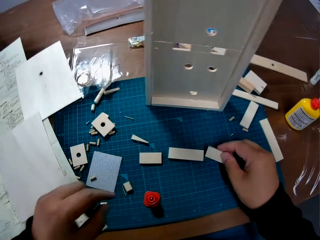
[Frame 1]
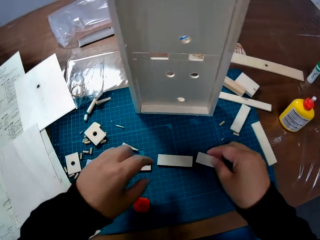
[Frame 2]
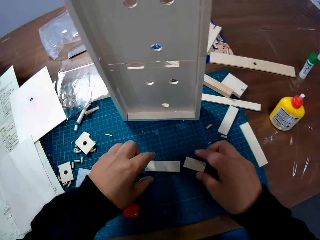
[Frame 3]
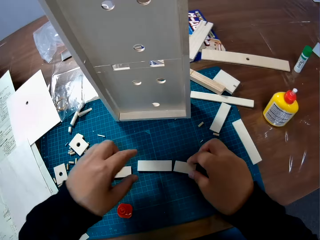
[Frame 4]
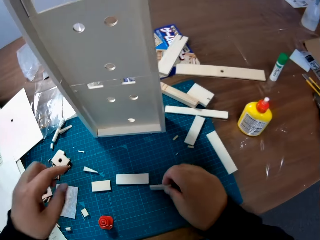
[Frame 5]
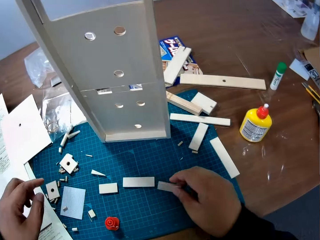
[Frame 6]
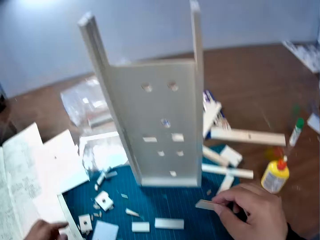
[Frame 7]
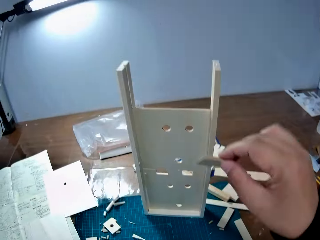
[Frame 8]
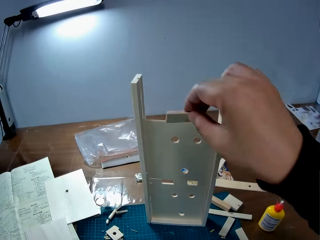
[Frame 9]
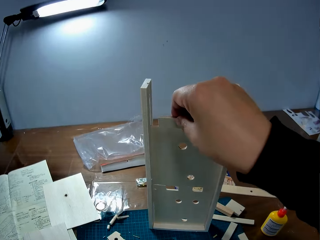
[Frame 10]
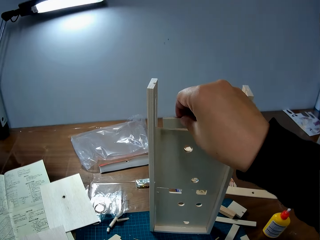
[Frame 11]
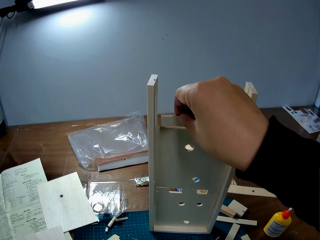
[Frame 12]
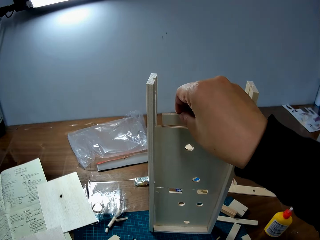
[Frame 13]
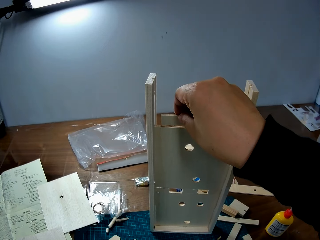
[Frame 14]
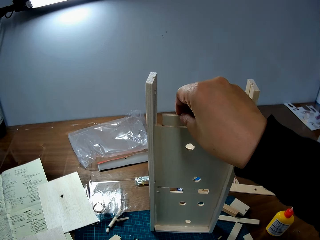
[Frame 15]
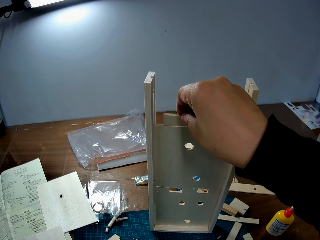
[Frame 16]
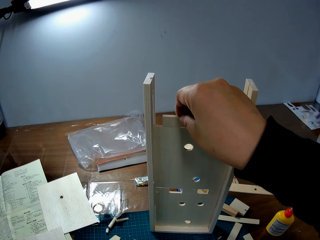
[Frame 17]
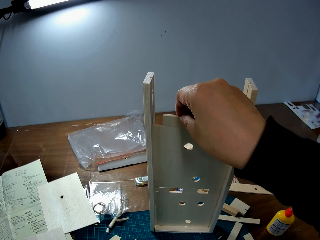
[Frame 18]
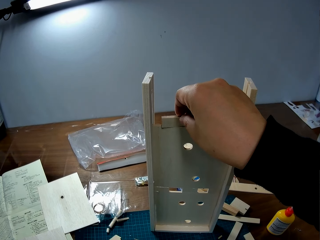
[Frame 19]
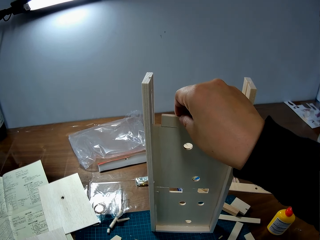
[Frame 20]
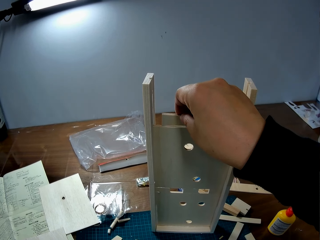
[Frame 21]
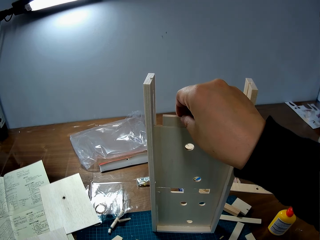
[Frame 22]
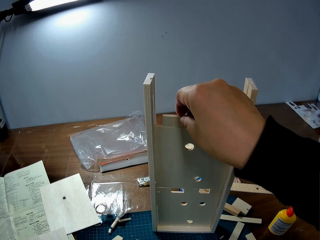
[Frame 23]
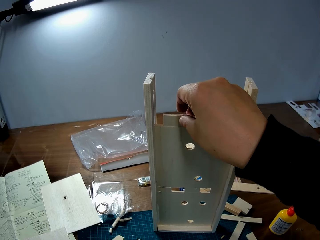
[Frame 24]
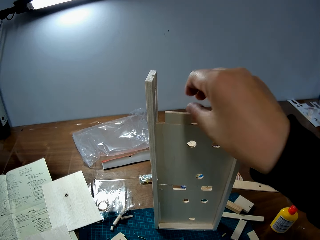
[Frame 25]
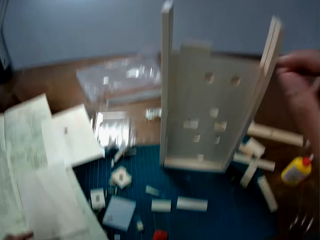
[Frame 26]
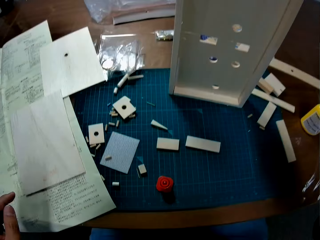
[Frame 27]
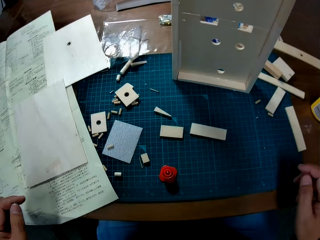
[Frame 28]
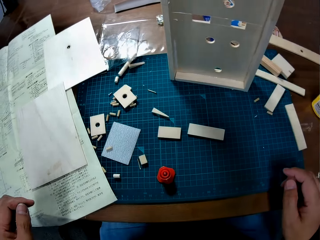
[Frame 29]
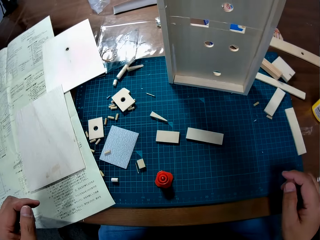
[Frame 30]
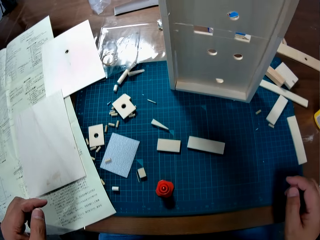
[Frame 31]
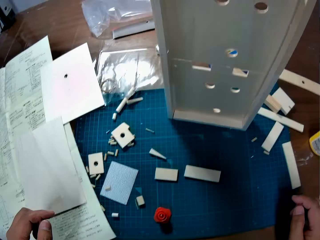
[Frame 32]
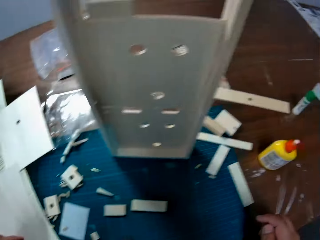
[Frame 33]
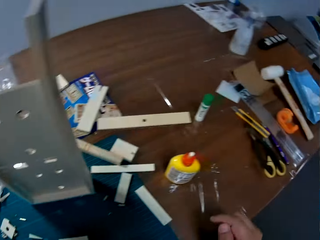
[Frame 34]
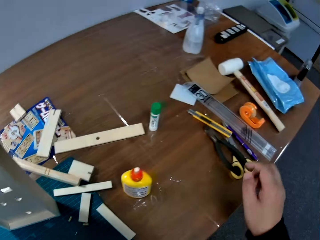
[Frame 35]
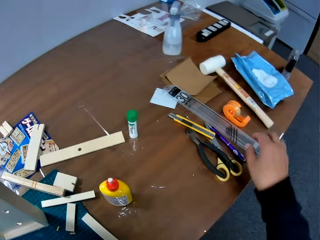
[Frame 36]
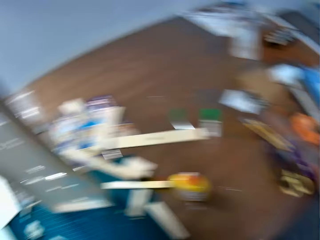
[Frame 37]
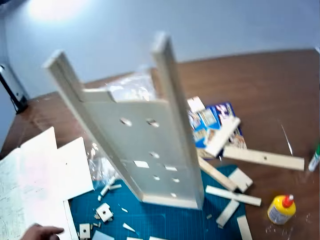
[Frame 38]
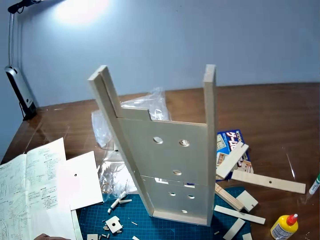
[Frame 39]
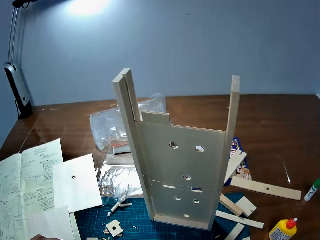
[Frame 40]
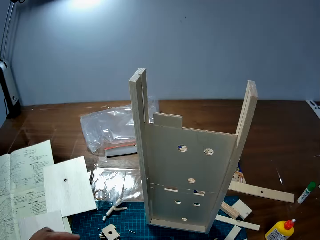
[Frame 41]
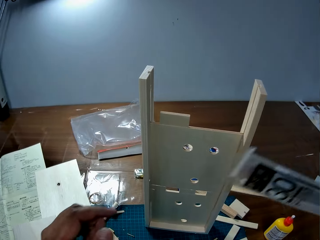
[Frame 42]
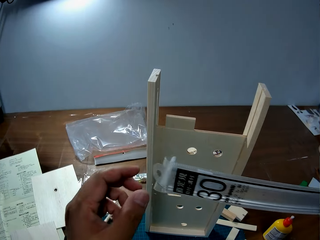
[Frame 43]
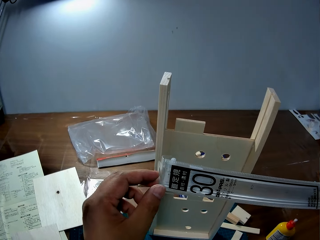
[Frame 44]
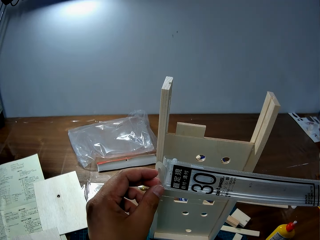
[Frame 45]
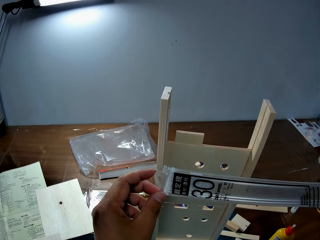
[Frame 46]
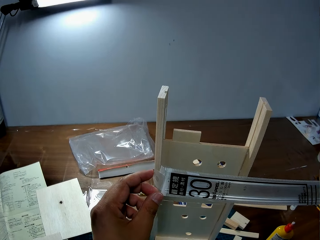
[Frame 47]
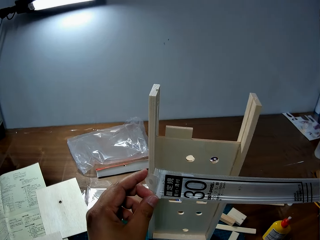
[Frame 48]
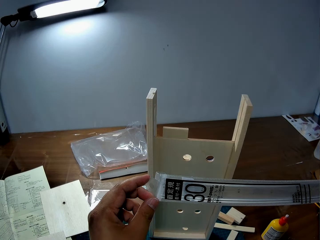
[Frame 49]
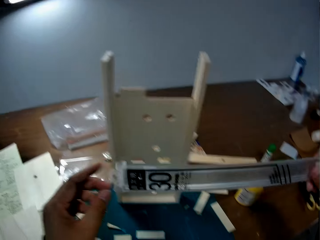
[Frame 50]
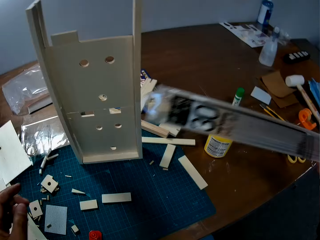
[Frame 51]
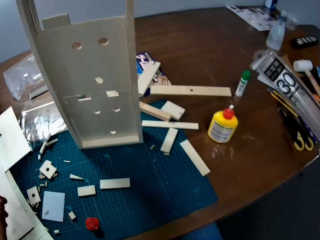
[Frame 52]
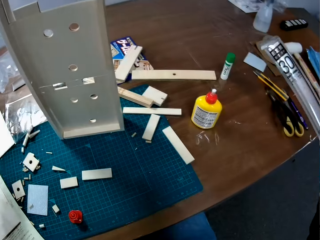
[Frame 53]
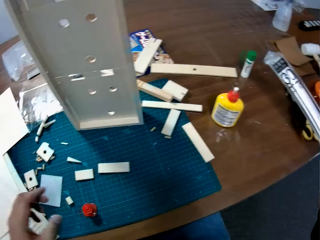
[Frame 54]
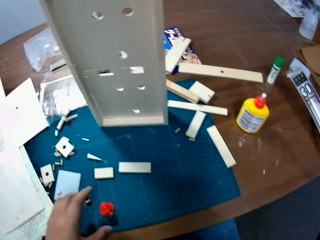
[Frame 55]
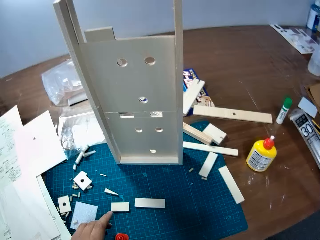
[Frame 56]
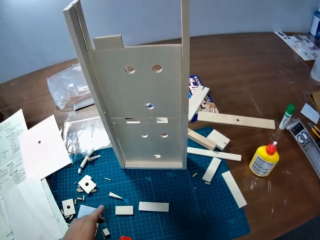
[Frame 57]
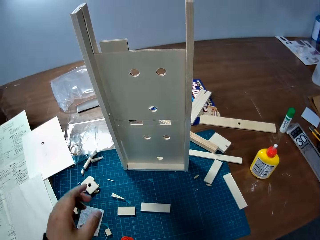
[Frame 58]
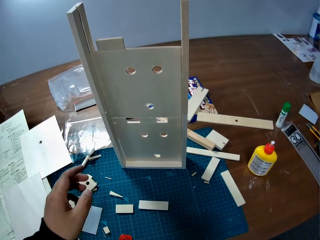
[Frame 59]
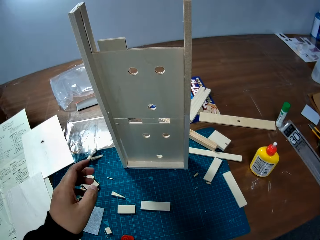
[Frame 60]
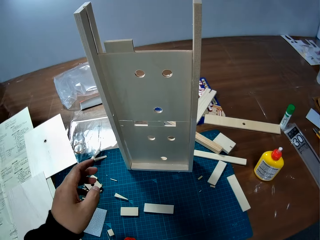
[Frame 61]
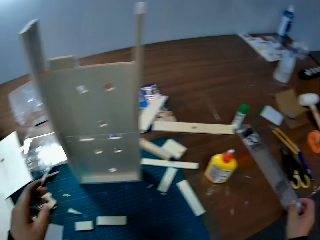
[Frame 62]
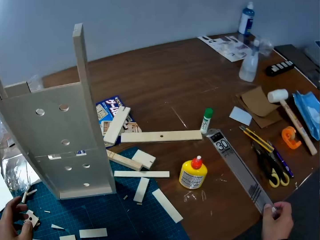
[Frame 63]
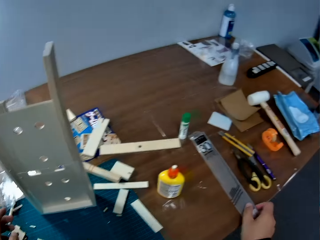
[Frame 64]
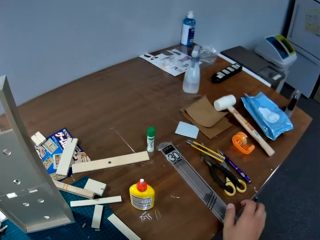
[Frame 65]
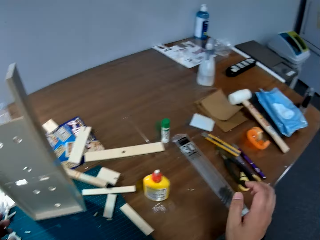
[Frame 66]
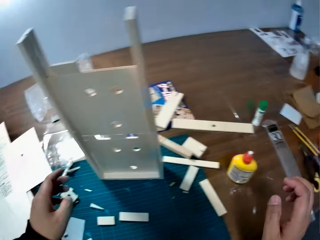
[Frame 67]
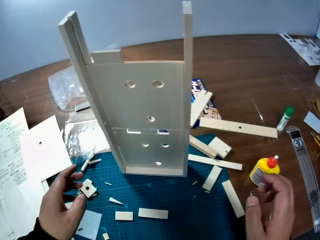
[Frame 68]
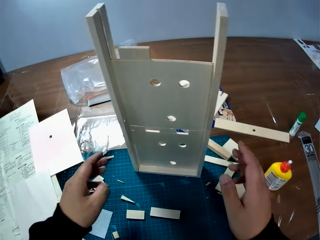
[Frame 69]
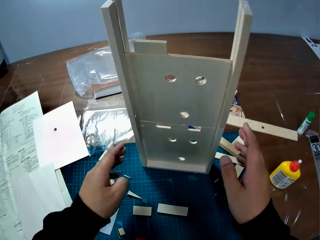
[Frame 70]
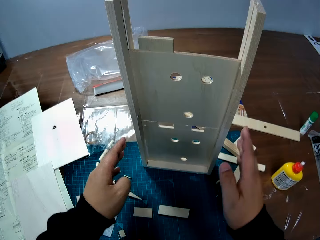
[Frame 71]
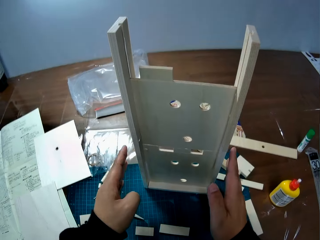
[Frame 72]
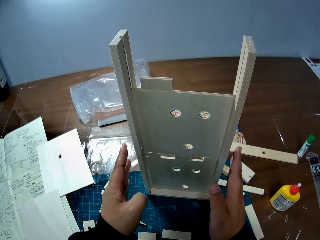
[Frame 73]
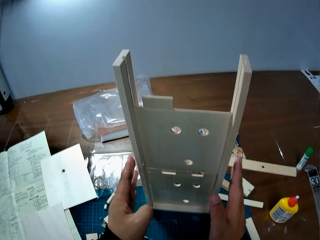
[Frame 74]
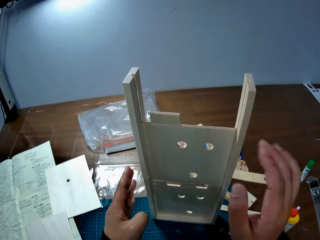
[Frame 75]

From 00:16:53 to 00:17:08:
The camera wearer drops something on the table. He picks up a piece of wood from the table with his right hand. He drops the piece of wood on the wooden mechanical model. He picks up a ruler from the table with his right hand. He holds the ruler with both his hands. He measures something. He drops the ruler on the table.

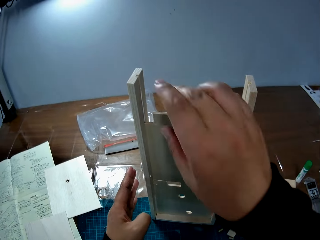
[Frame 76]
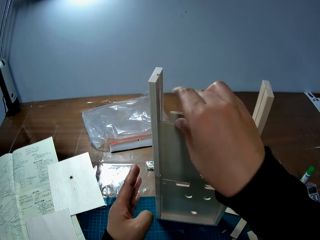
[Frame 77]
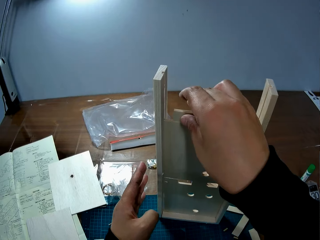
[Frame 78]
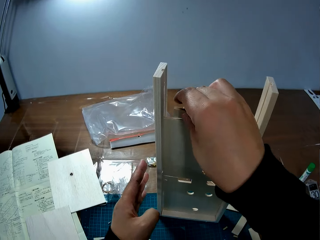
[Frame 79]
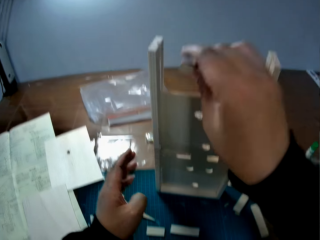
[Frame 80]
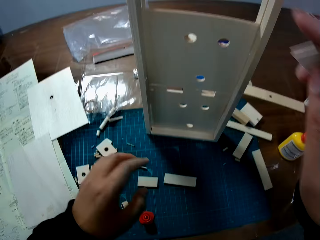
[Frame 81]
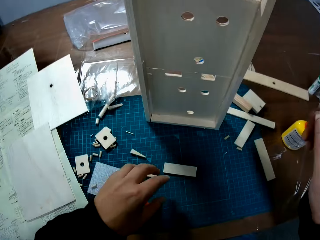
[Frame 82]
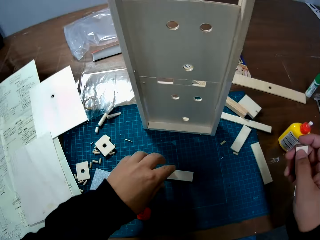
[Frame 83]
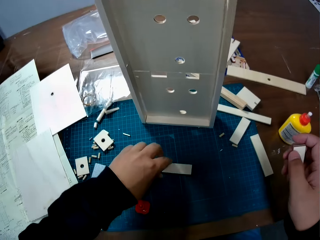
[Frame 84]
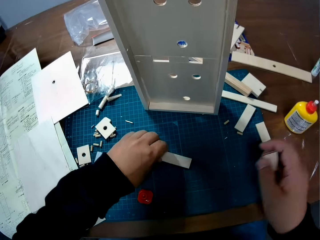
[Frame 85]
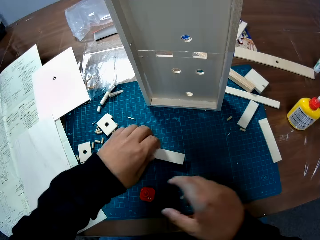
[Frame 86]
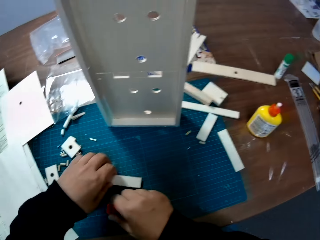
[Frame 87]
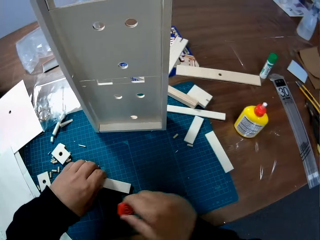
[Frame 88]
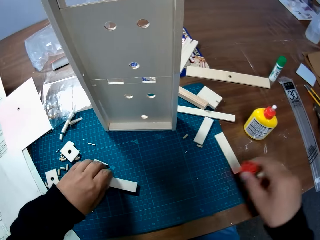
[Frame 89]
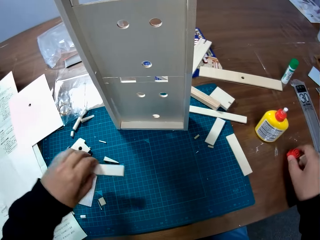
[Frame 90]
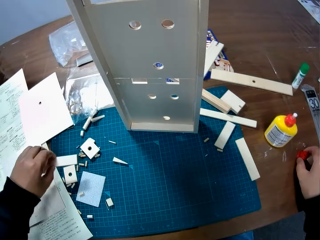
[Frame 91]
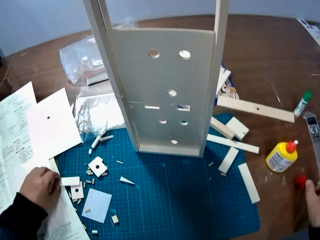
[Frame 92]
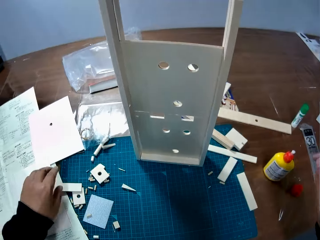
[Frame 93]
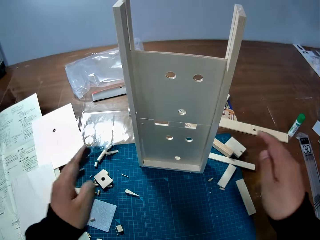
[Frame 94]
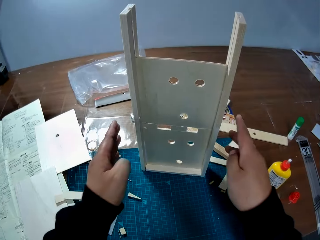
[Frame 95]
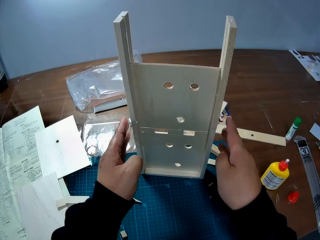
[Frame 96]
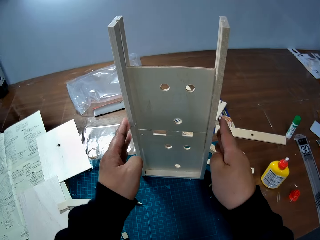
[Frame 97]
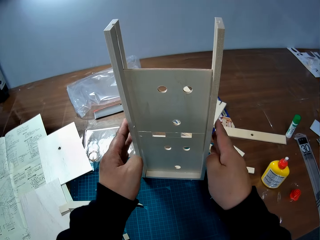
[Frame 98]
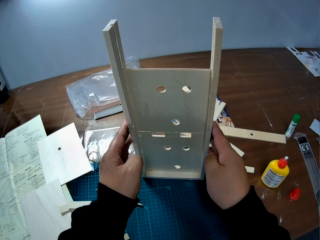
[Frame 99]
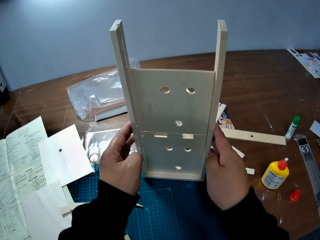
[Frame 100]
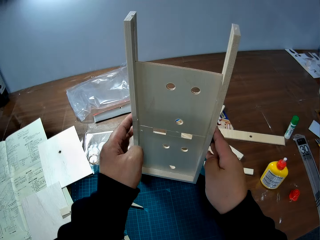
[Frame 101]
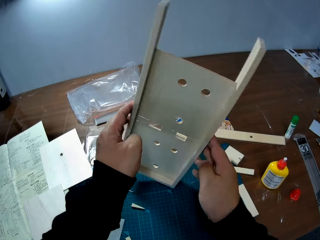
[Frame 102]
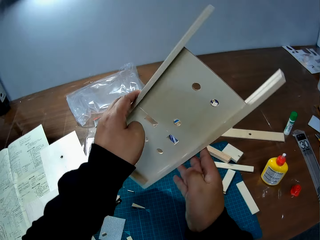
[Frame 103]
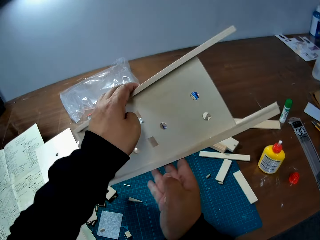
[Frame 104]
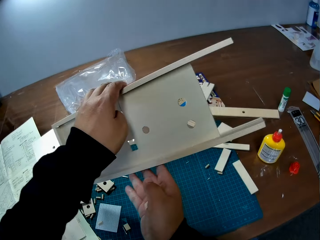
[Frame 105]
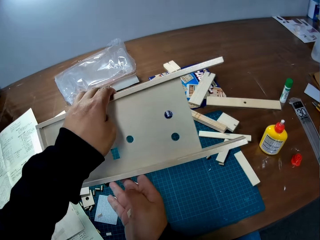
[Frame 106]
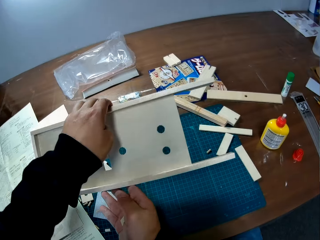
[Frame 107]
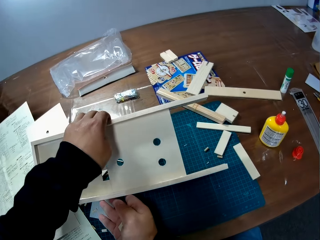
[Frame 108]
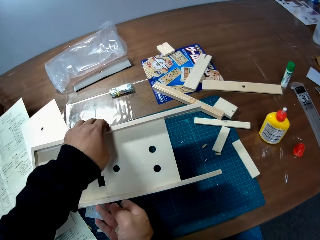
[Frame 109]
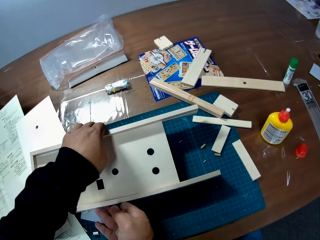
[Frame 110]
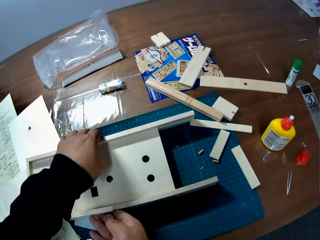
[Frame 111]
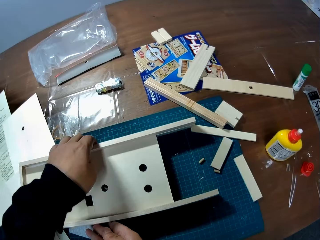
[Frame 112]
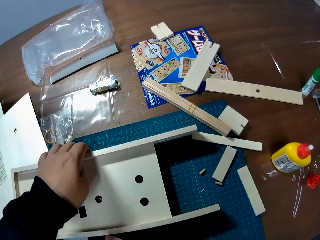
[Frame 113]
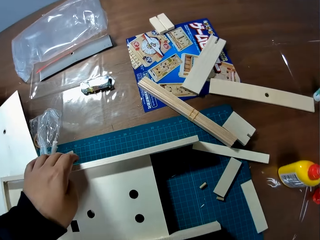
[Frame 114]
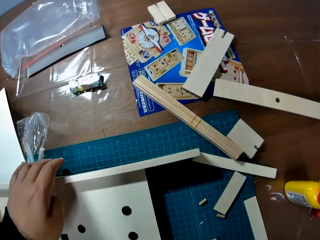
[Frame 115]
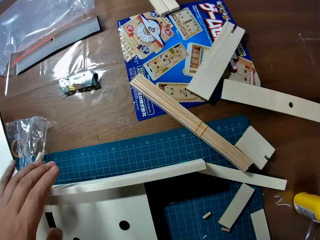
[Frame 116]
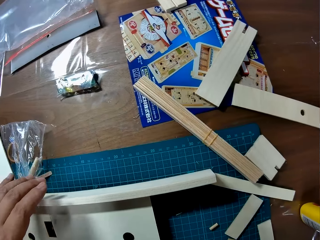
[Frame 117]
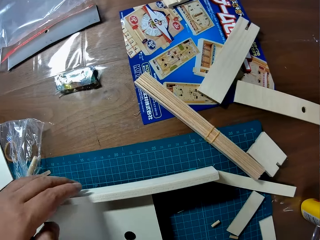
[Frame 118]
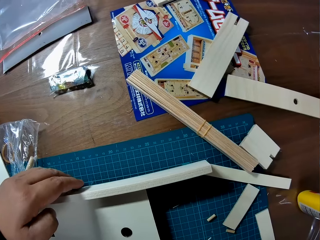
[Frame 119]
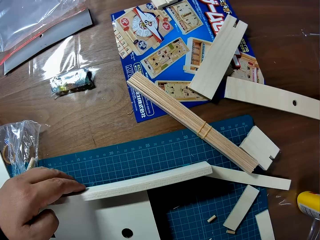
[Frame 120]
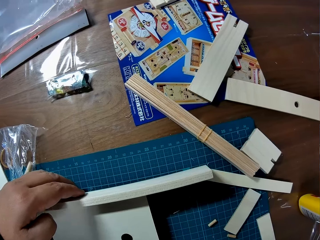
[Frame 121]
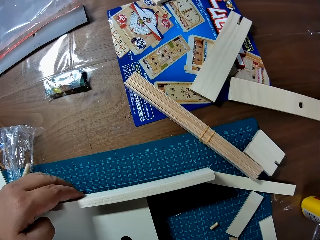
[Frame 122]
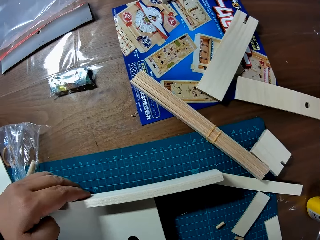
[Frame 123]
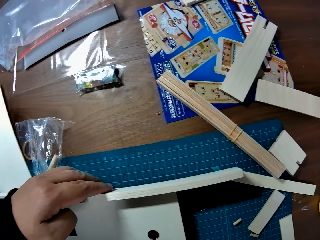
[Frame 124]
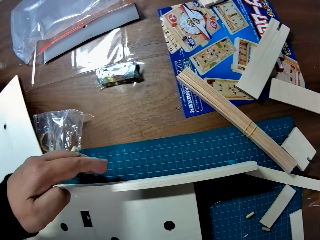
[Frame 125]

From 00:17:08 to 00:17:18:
The camera wearer picks up the piece of wood from the wooden mechanical model with his right hand. He moves a piece of wood on the table with his left hand. He picks something on the table. He moves the cover of the glue on the table with his right hand. He drops something on the table. He holds something on the sides. He leans the wooden mechanical model on the table. He puts down something on the table.
